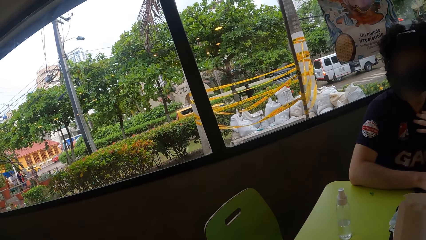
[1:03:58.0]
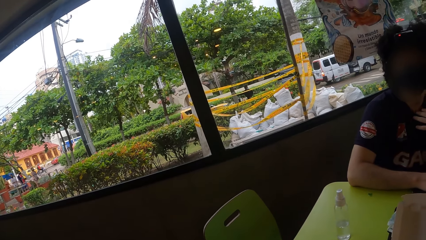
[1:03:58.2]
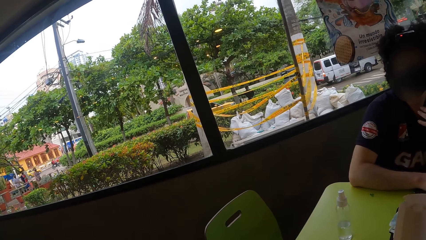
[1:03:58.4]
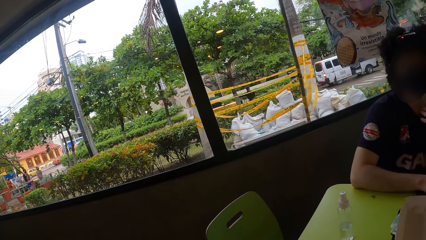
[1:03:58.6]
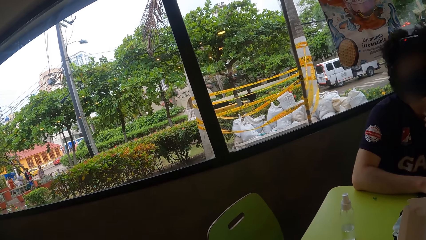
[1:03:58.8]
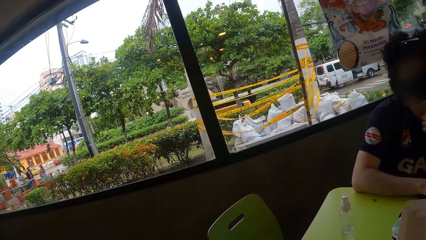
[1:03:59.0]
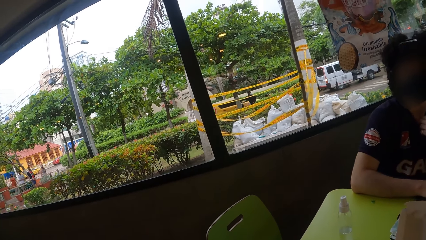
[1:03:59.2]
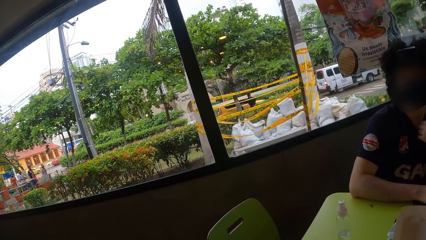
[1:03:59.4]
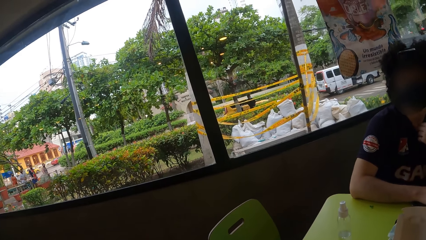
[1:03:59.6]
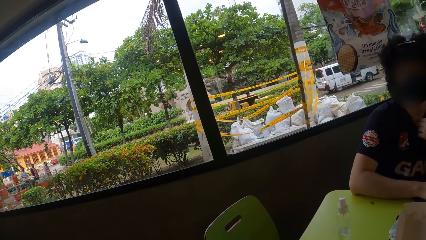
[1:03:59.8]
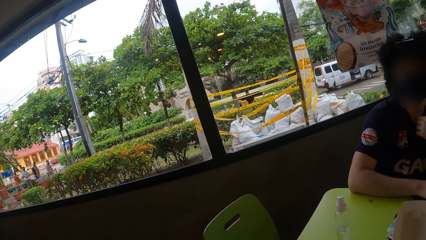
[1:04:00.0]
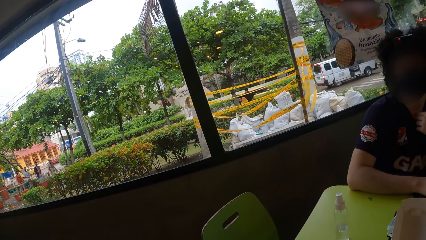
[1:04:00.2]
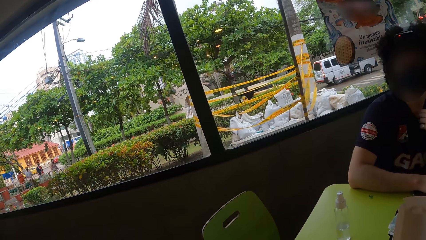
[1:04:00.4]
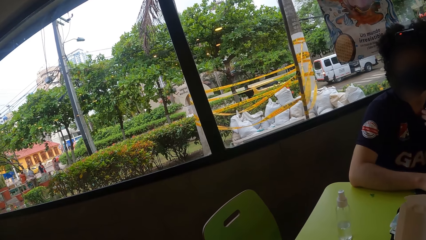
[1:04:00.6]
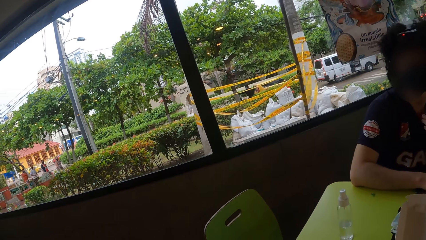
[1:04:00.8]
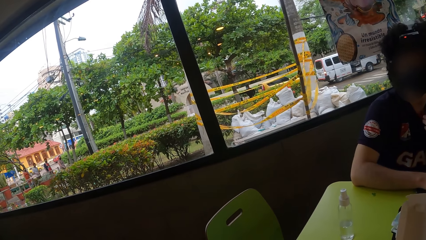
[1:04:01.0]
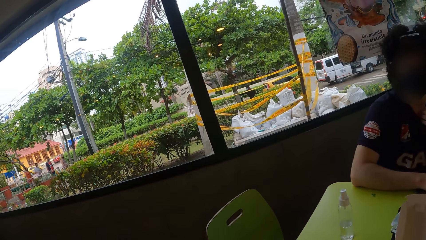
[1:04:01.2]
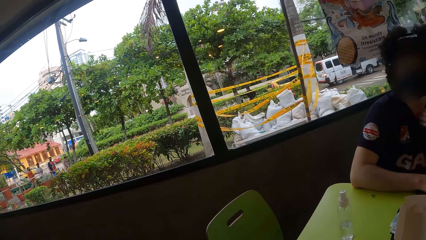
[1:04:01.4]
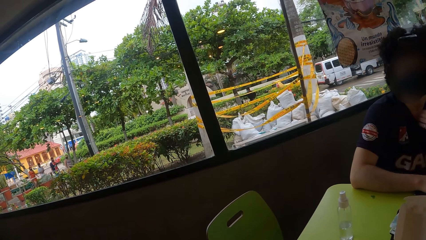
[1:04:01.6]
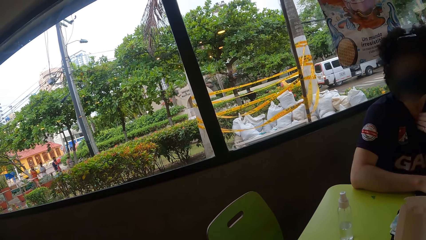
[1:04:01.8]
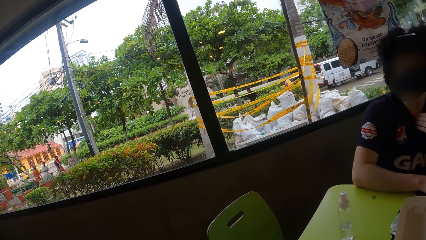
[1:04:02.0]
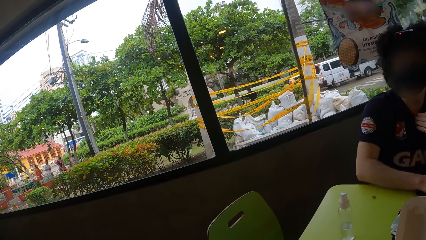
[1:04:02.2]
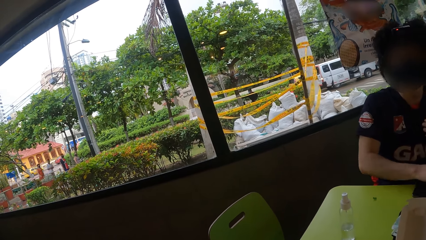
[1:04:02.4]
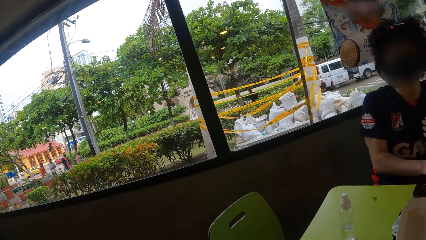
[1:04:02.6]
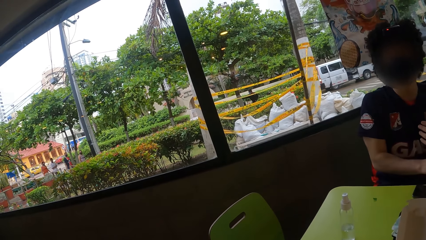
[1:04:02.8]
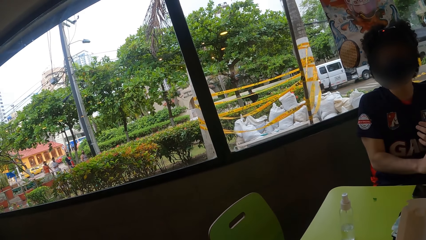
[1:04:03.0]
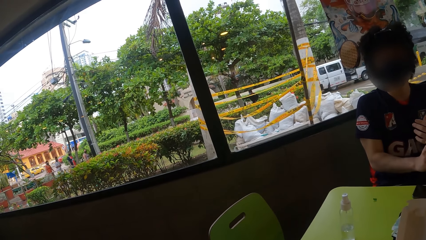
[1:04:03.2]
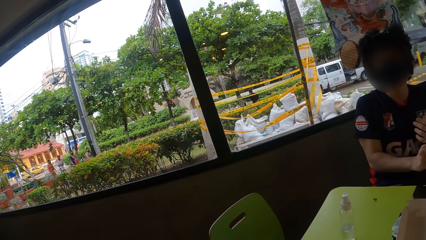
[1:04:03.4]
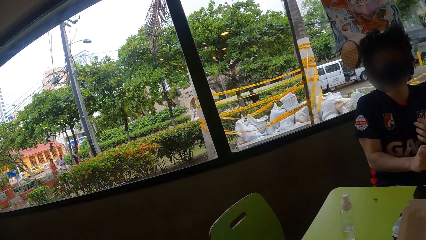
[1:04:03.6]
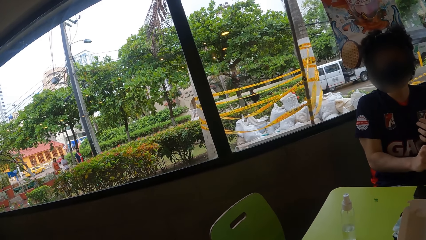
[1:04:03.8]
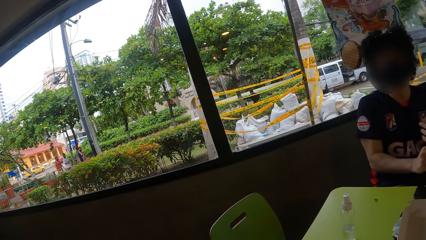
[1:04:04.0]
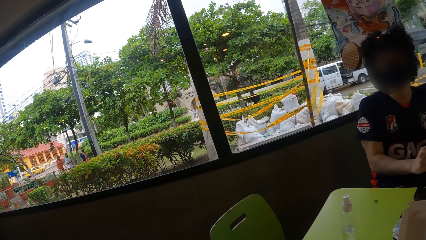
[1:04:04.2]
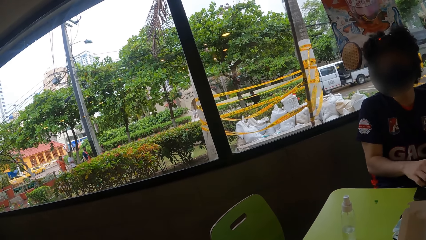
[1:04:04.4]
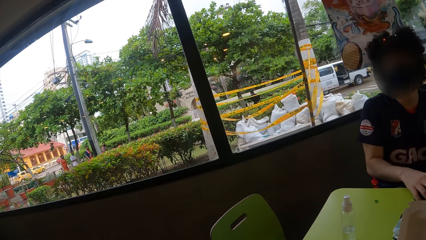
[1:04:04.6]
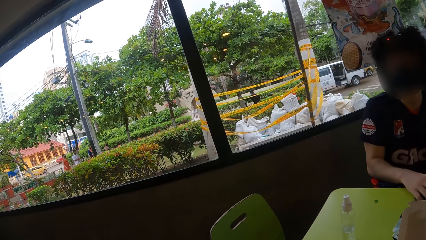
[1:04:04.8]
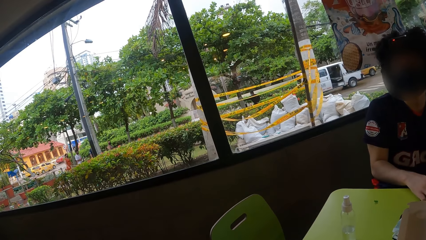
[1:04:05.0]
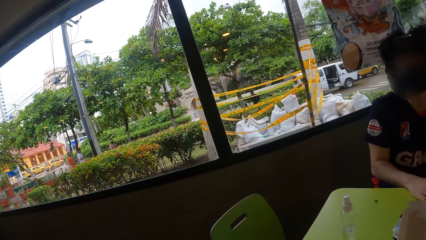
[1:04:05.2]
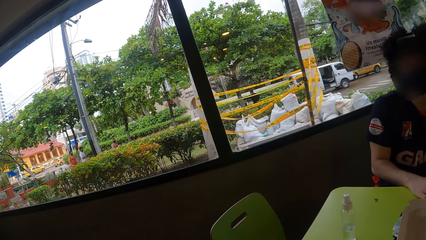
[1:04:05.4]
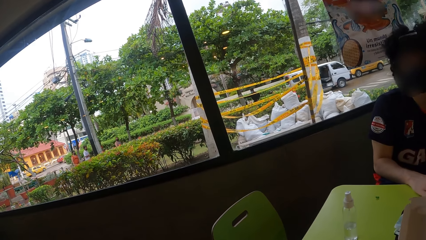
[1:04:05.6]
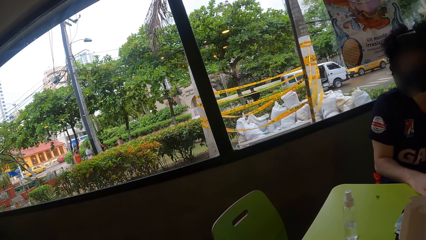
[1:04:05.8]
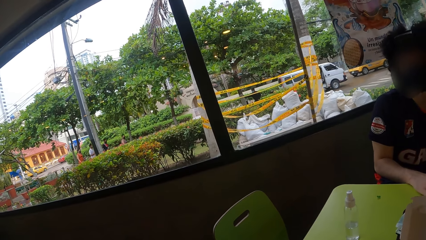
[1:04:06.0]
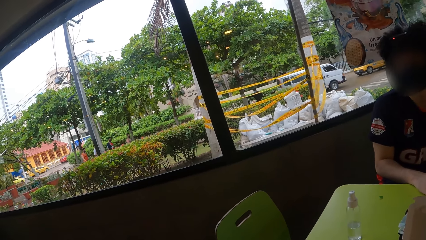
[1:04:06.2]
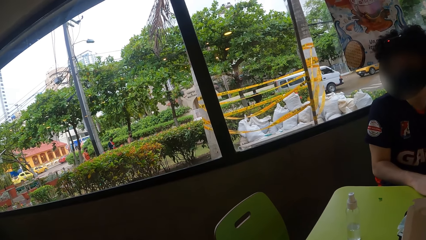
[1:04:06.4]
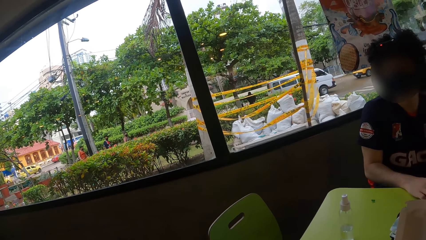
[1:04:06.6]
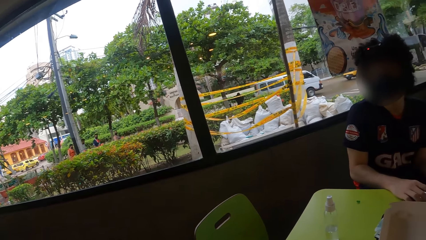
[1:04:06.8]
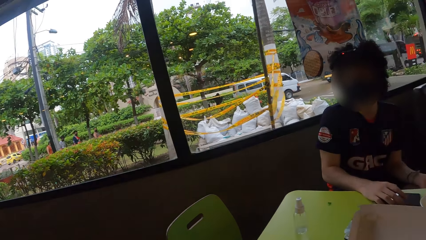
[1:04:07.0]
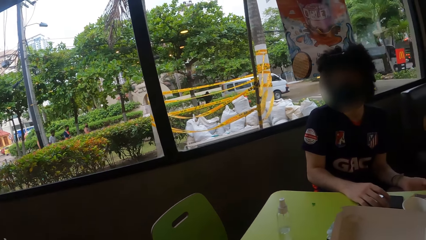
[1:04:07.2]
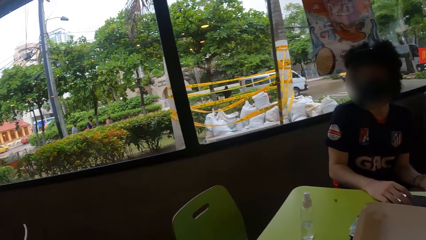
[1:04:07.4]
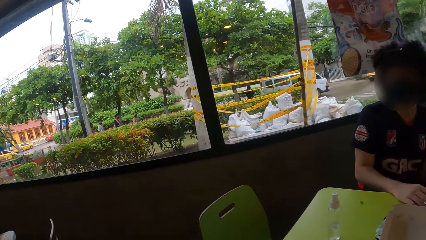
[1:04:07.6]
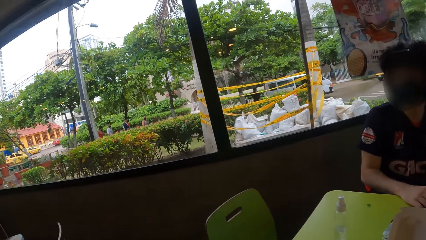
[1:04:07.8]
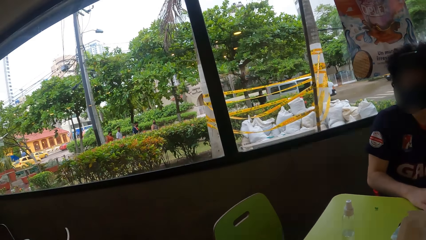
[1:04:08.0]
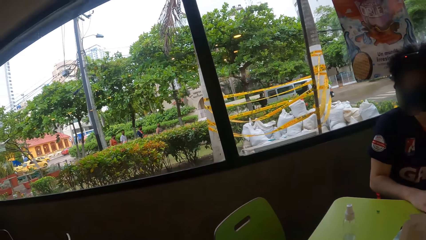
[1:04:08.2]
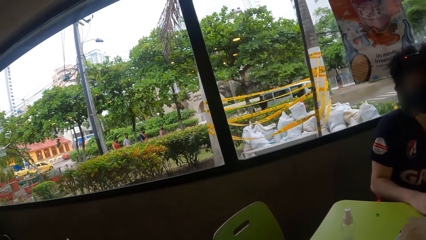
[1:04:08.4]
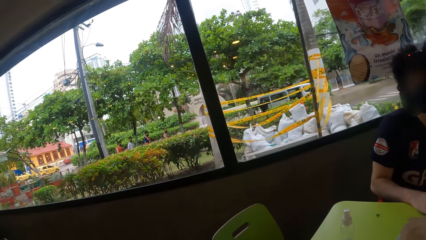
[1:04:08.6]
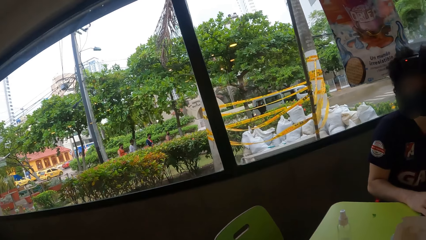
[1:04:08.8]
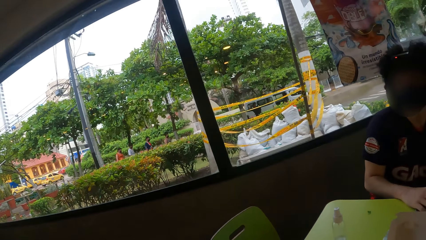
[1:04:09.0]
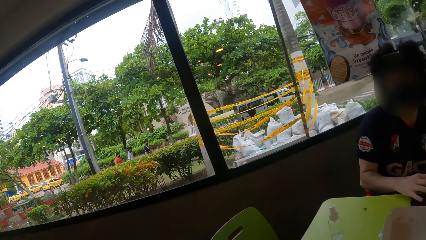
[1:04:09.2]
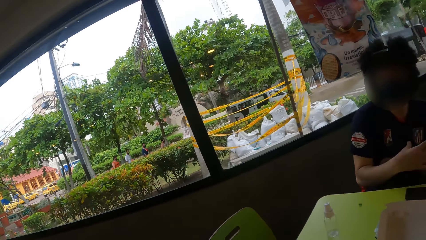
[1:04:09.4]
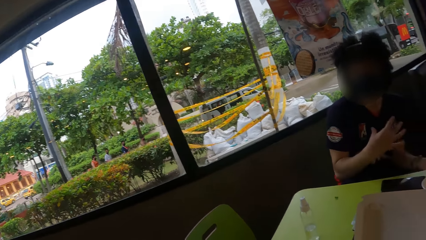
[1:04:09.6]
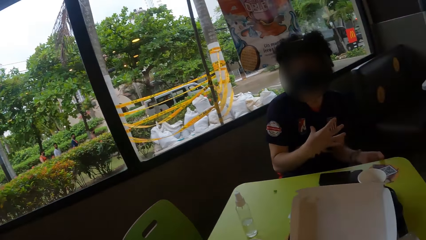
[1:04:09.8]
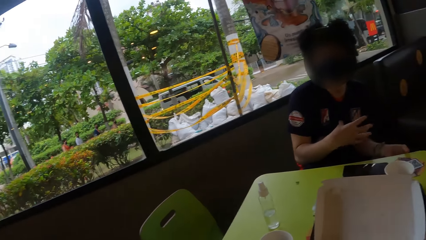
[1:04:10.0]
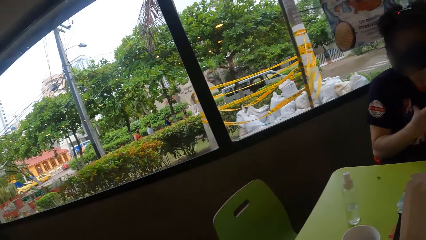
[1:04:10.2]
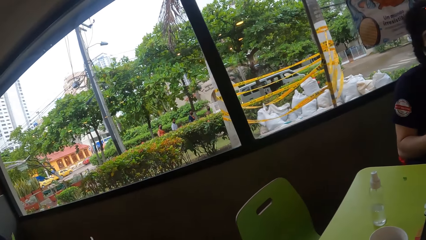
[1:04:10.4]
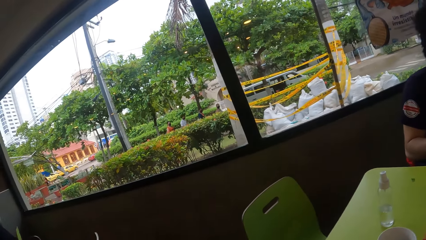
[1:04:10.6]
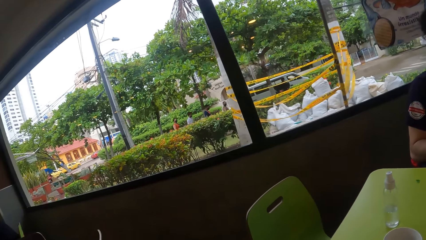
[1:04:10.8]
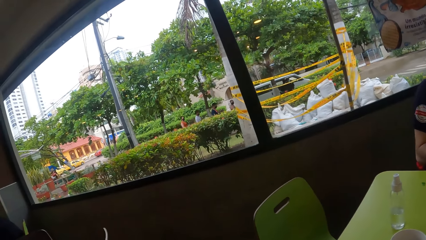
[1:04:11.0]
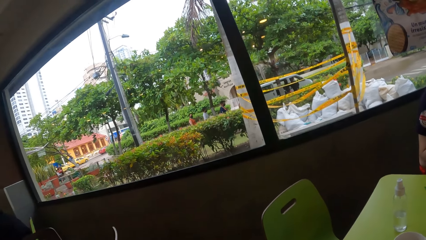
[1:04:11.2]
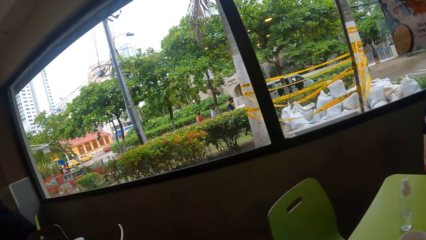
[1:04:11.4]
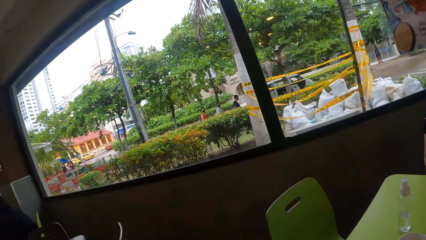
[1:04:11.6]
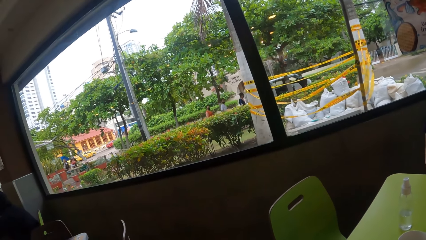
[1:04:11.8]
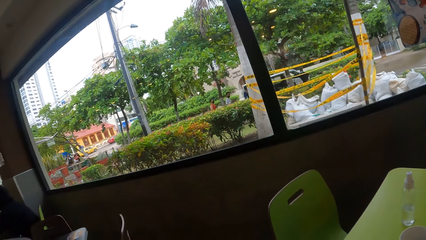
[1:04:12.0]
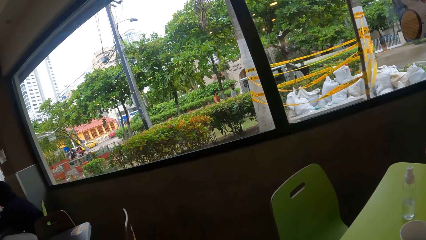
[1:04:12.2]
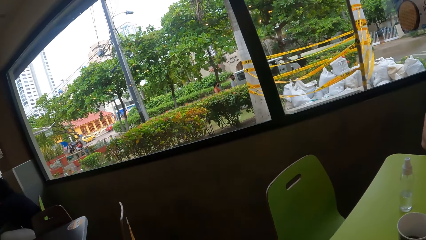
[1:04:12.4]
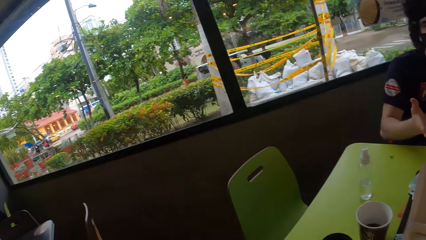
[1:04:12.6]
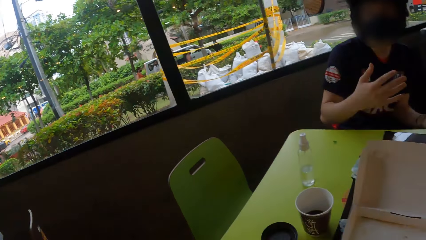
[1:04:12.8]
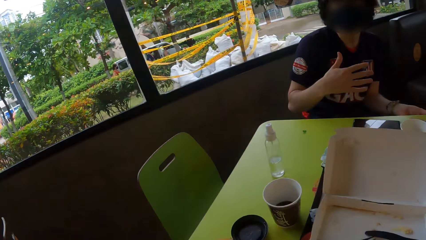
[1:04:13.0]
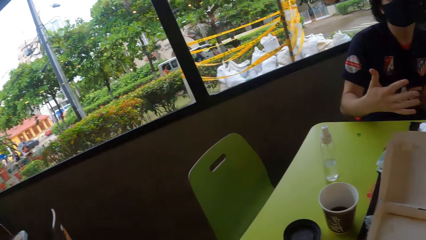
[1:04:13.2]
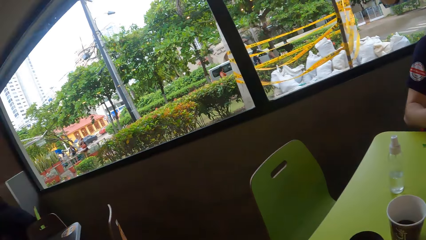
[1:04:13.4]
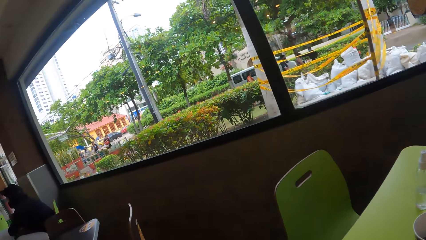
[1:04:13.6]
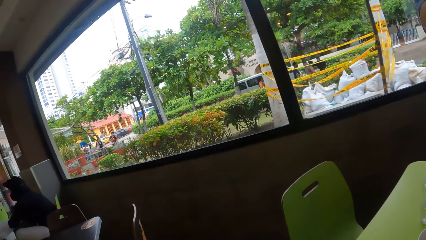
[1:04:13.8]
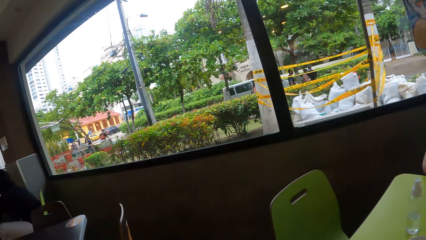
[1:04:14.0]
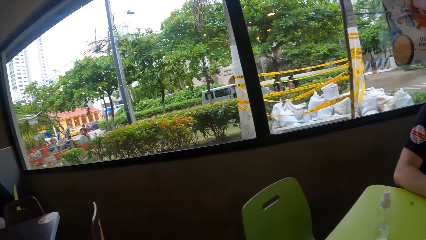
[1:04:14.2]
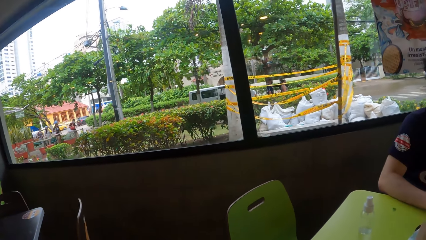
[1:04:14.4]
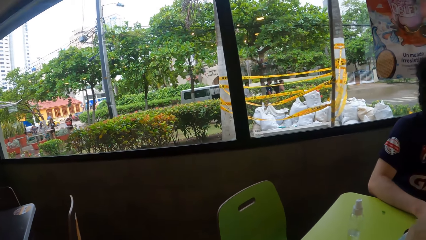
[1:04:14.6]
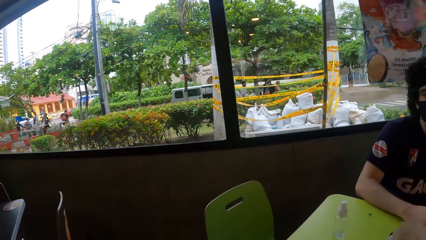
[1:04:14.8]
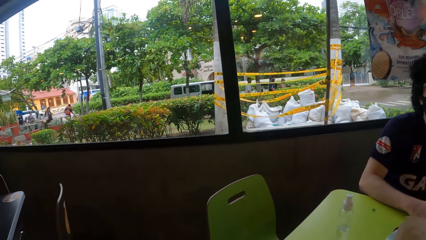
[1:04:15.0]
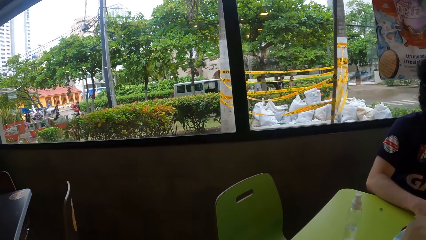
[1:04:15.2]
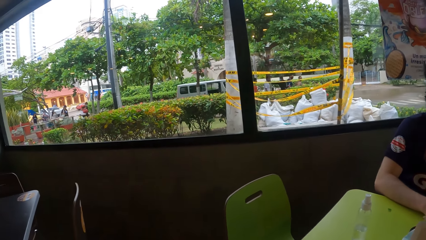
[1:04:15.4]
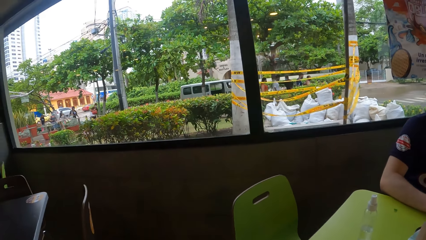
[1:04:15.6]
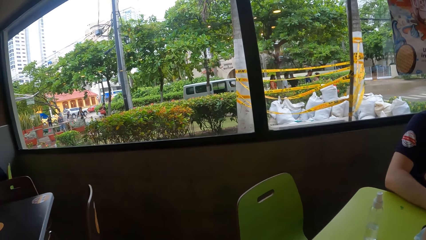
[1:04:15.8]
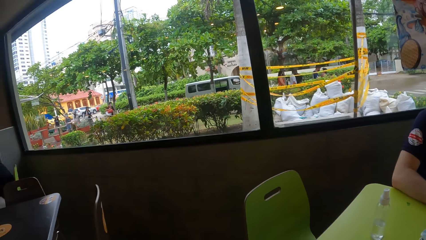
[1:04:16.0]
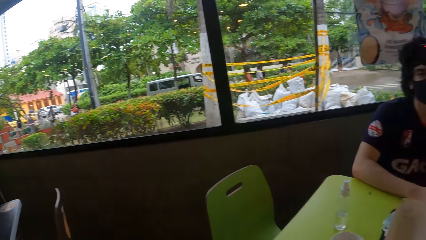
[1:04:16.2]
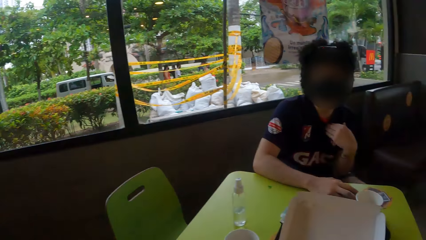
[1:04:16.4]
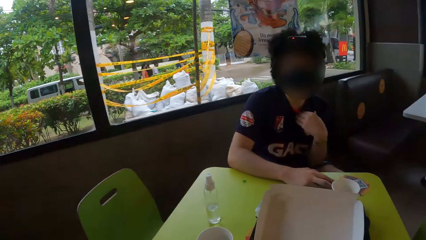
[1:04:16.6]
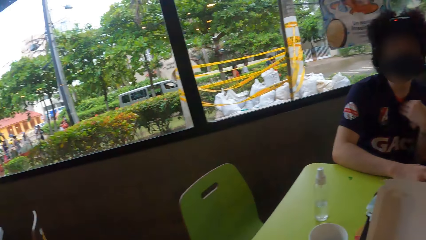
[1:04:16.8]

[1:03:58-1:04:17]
A man adjusts a mask. The man interacts with the camera wearer. The camera wearer looks around.
